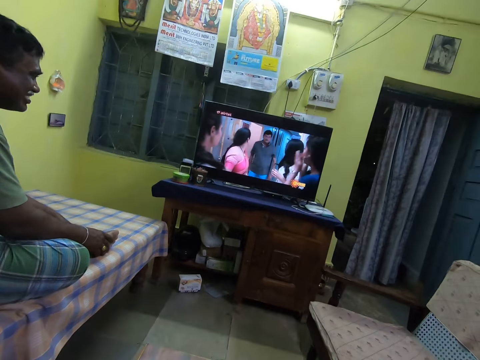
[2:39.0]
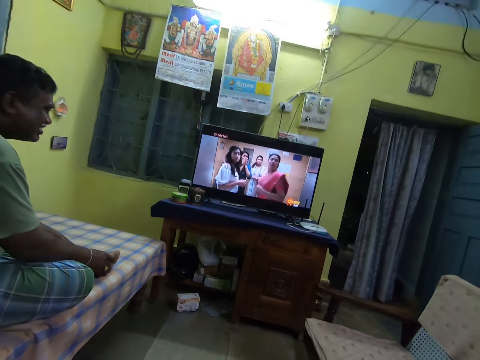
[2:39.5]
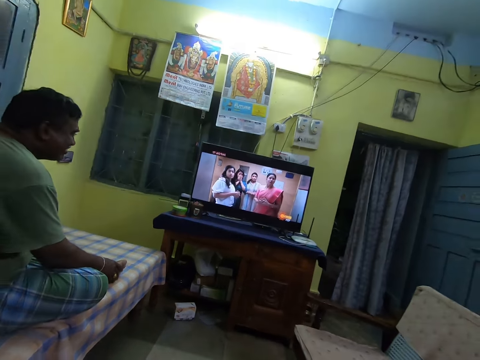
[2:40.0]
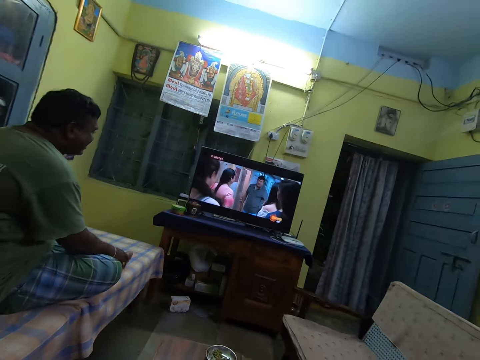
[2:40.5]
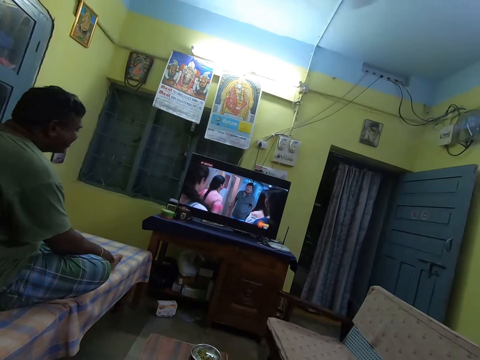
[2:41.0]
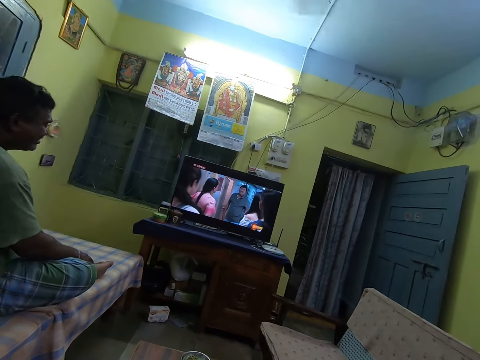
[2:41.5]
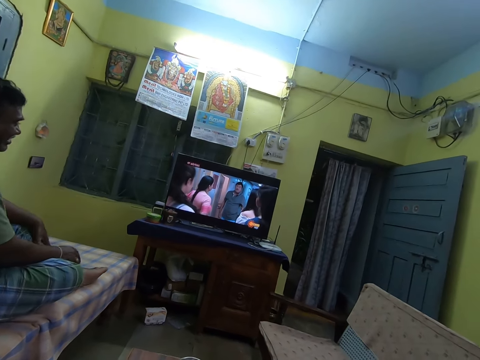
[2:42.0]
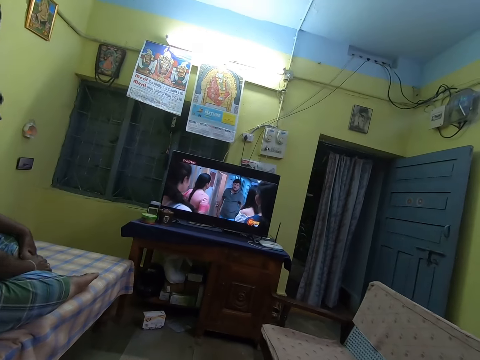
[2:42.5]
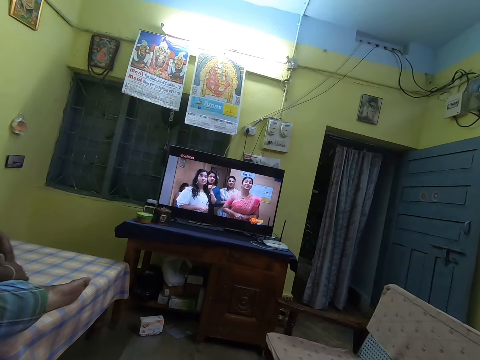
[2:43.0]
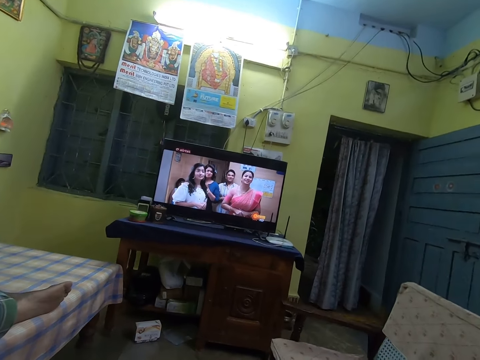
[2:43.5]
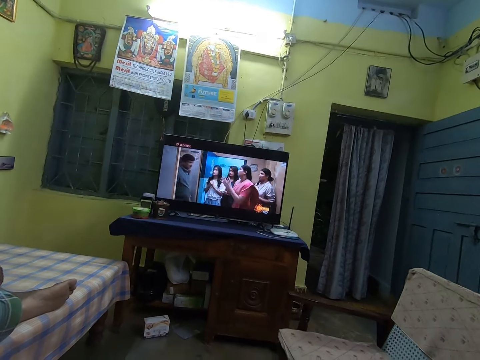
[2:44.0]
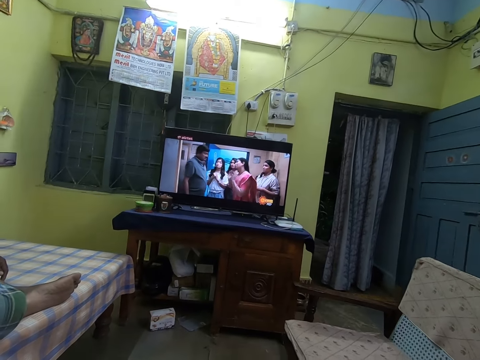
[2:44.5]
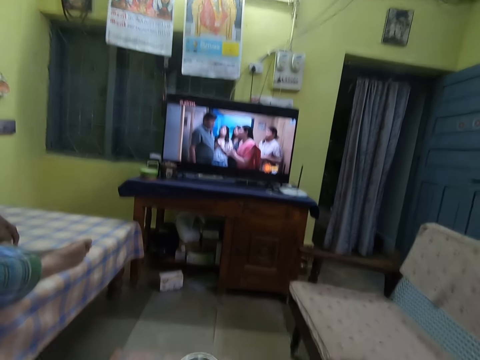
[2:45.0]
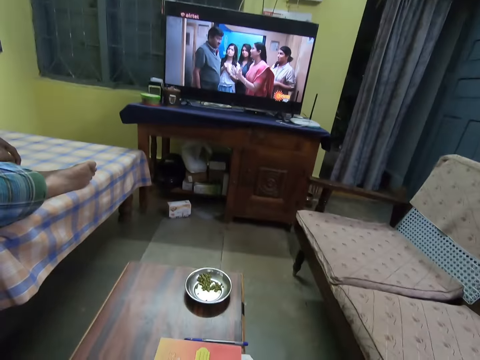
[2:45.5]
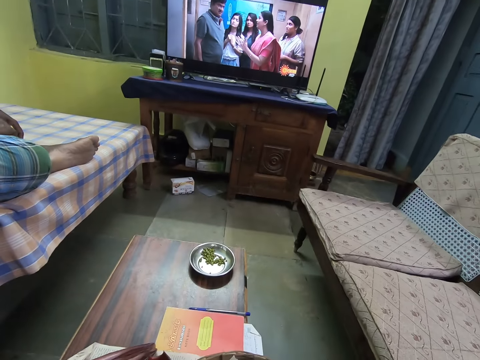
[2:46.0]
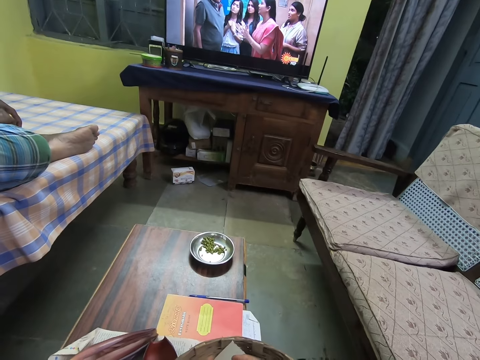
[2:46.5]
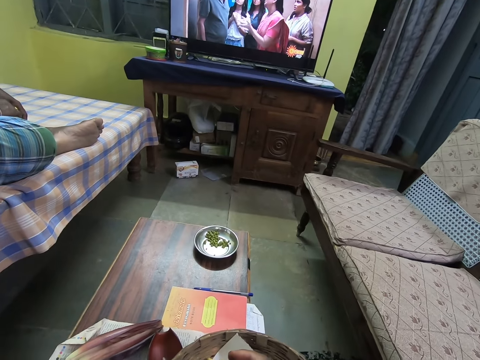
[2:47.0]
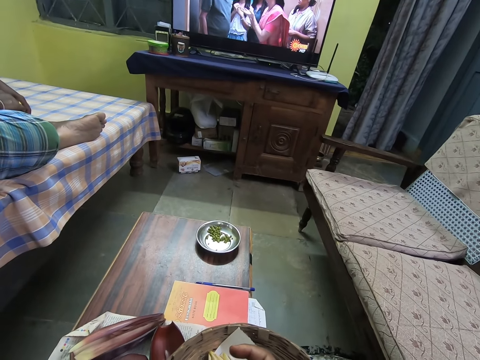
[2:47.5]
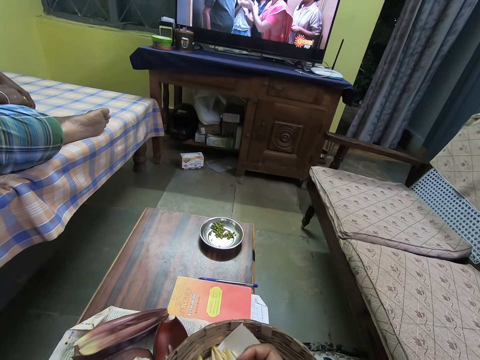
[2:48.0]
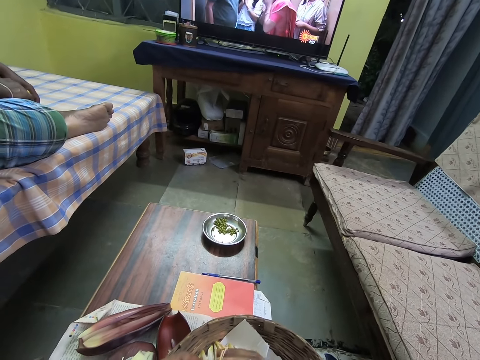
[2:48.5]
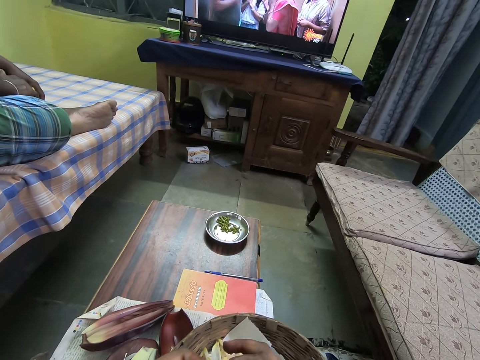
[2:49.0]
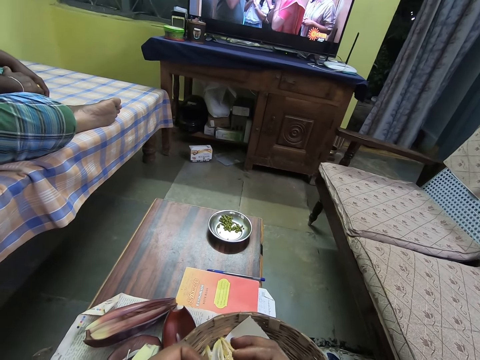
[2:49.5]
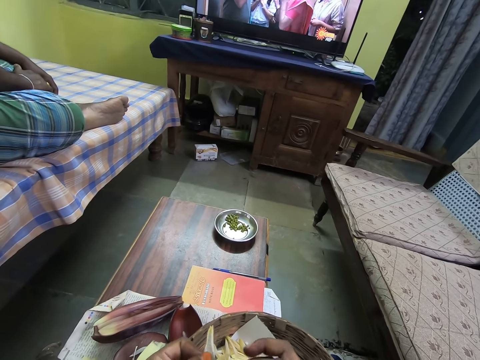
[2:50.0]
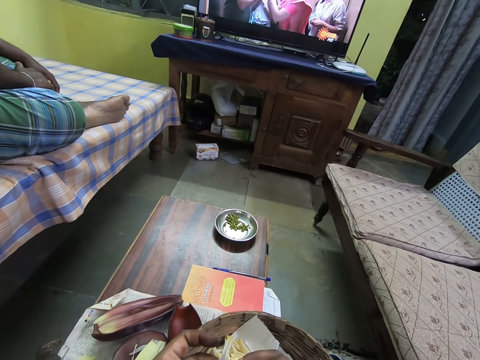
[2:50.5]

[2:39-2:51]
The camera wearer separates a flower.

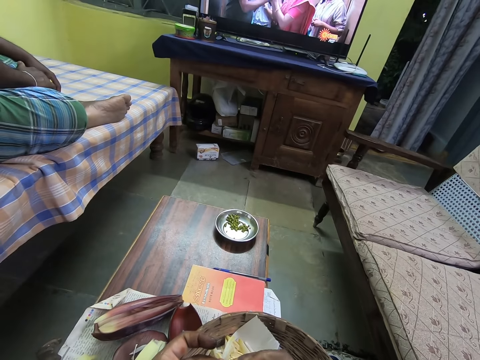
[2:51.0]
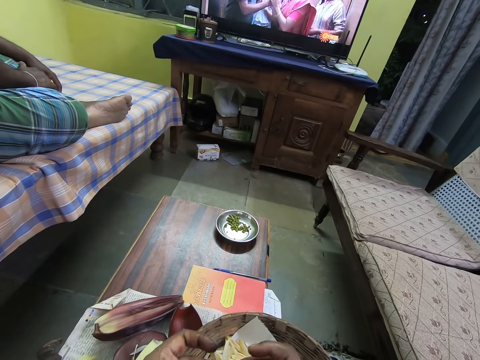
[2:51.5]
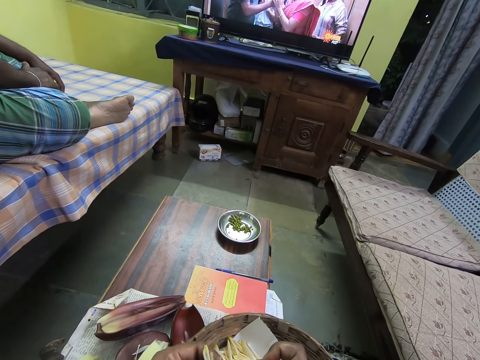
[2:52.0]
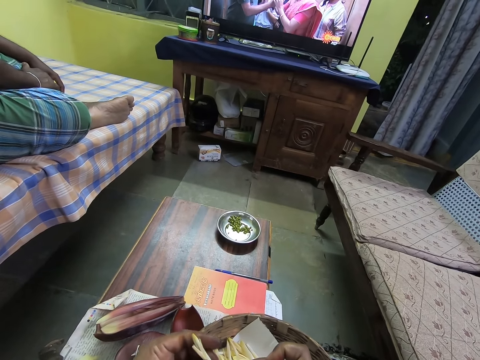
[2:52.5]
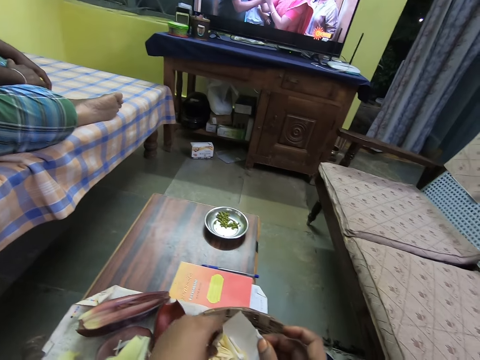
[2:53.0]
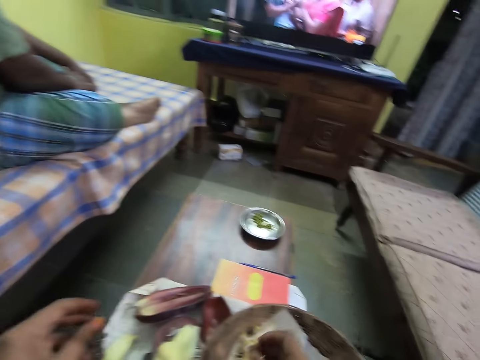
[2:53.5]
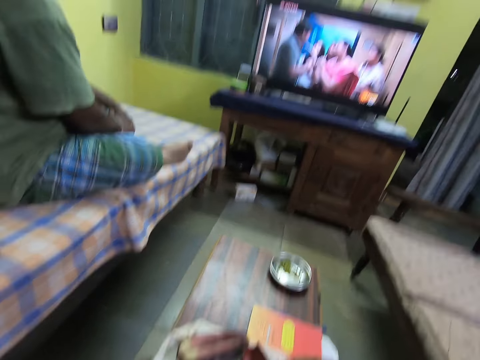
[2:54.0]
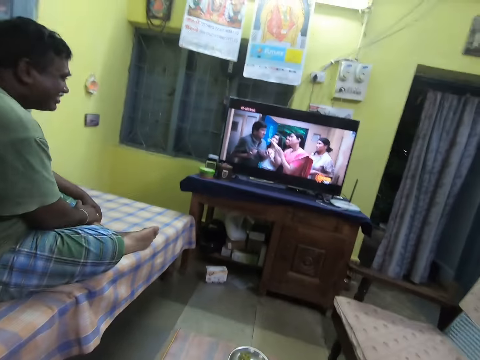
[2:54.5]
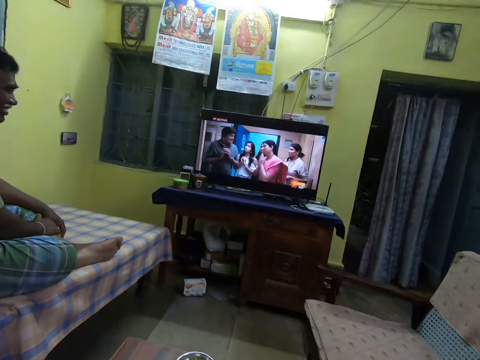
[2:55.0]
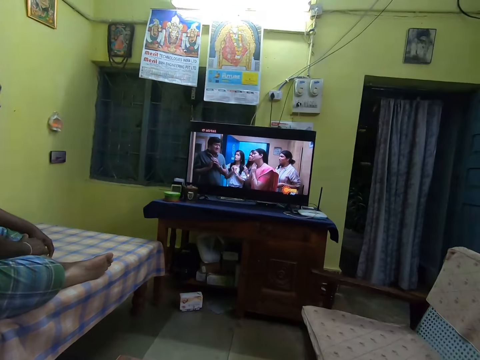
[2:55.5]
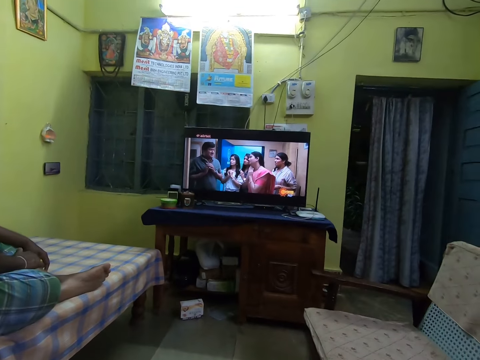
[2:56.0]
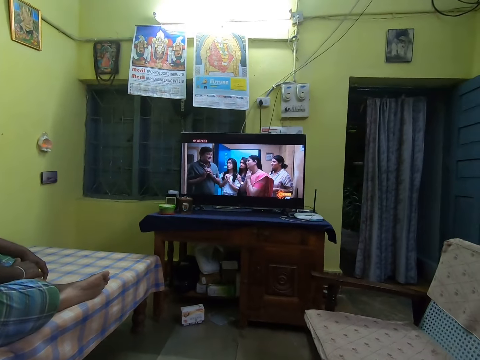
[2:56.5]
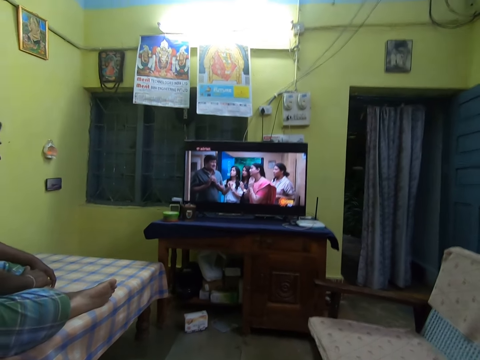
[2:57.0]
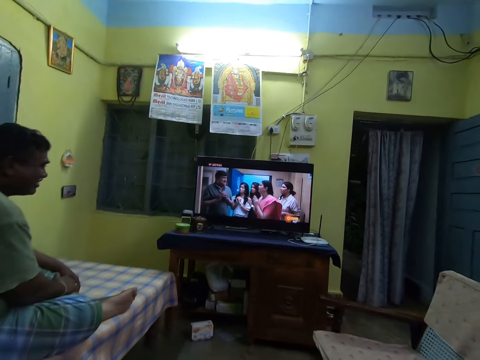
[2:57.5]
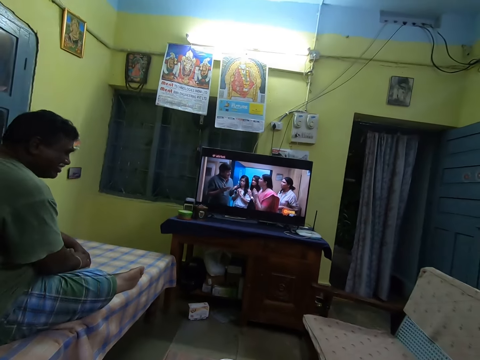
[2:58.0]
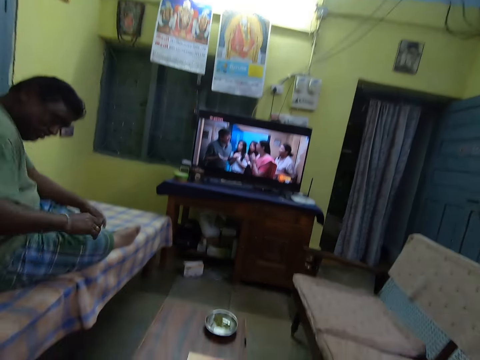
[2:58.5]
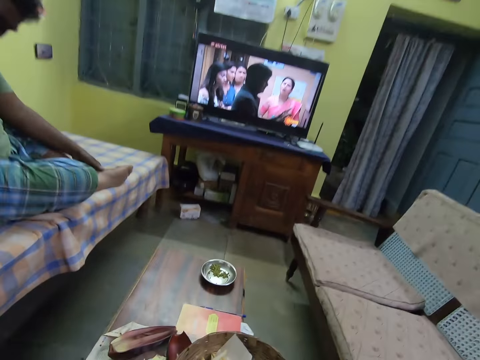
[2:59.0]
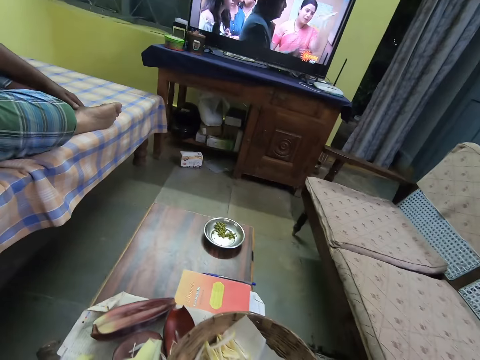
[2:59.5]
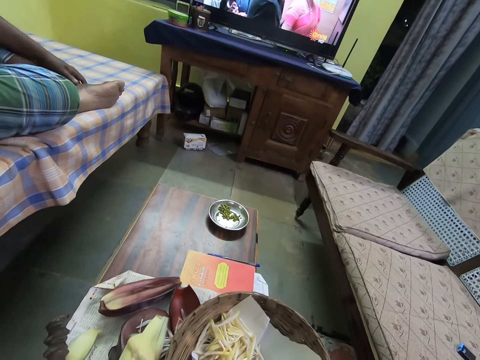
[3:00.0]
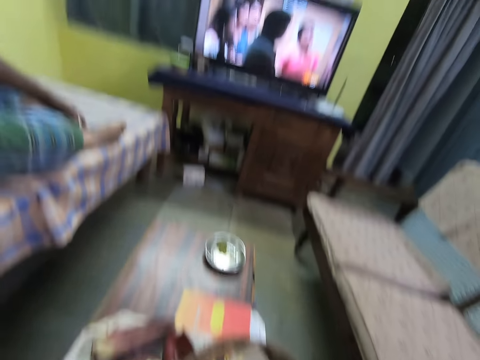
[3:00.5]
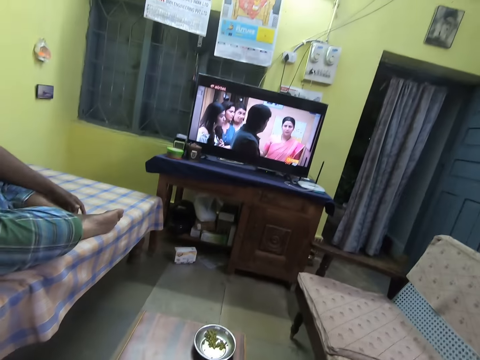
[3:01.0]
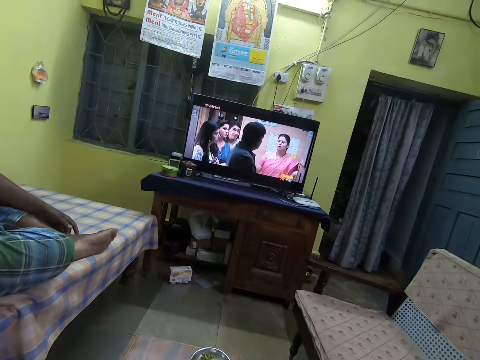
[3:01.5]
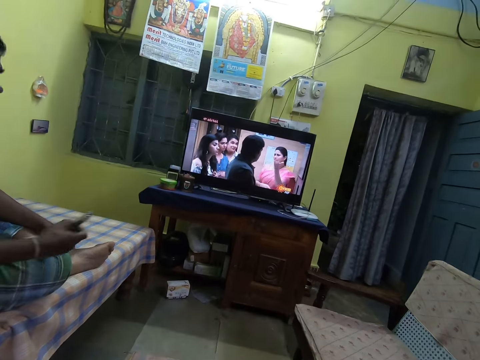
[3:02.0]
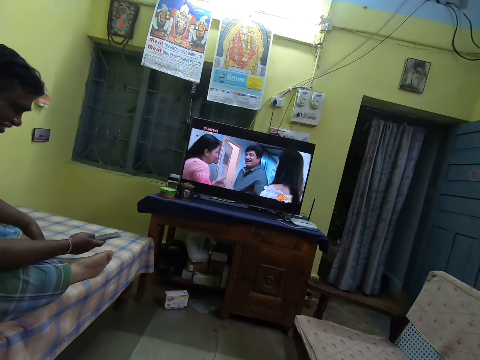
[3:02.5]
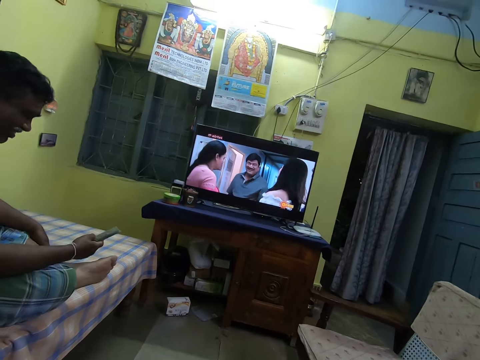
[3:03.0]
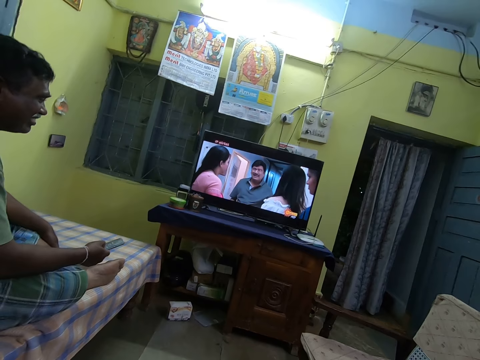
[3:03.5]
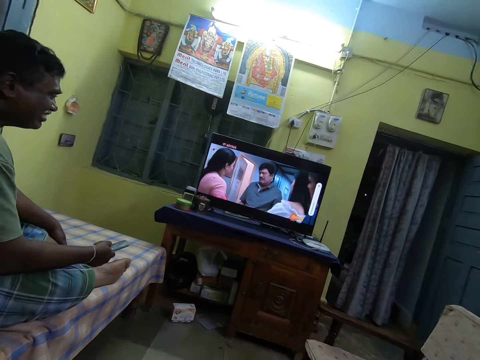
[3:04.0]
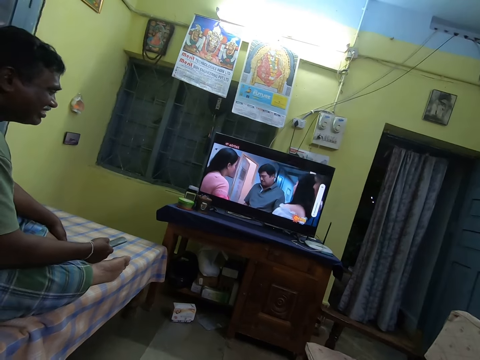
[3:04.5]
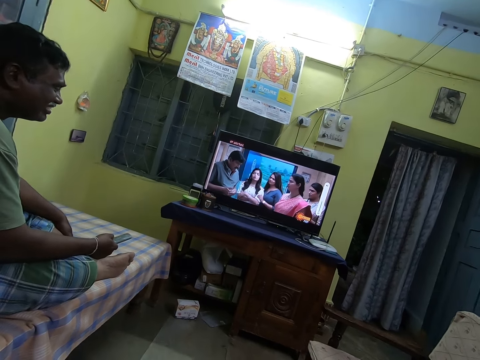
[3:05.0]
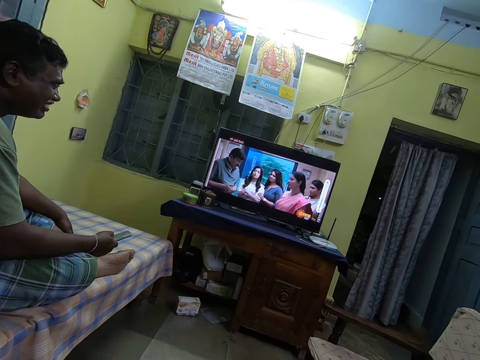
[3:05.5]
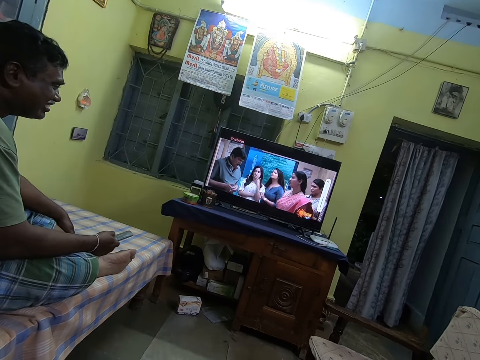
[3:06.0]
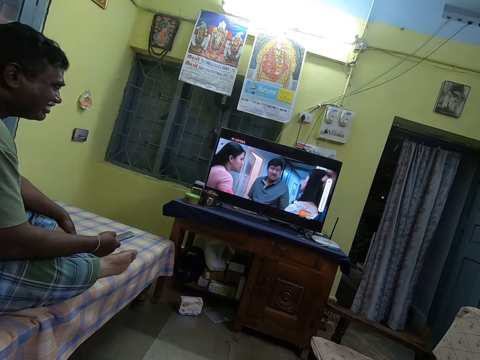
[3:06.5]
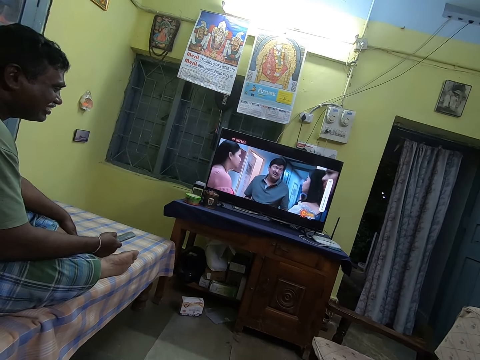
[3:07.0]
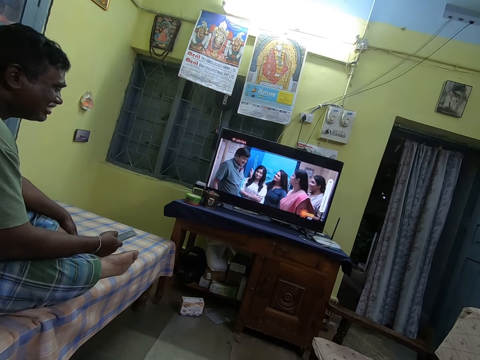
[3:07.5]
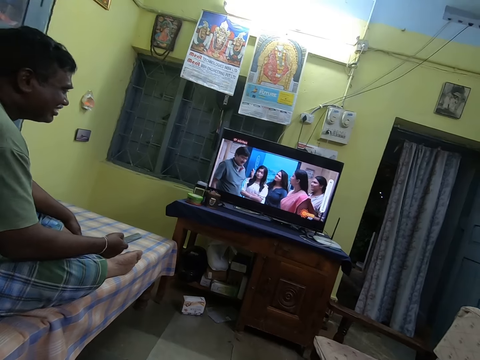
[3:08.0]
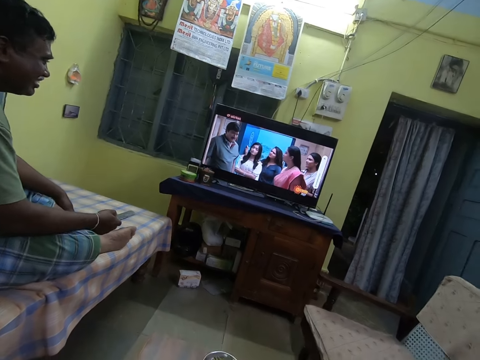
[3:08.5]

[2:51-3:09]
The camera wearer removes the calyx of the floret in her left hand with her right hand. She drops the floret of the banana flower in the basket with her left hand. She holds a pistil. She drops the calyx of the floret on the table with her right hand. She watches a movie via the television. She interacts with the man. The man watches a movie via the television and moves the hand. He takes the remote from the bed with his right hand, holds the remote, stares at the remote, operates the television, and operates the remote with his right hand.
